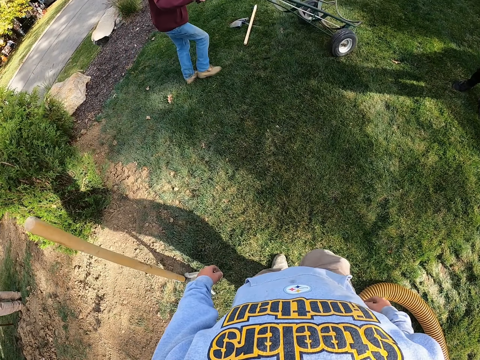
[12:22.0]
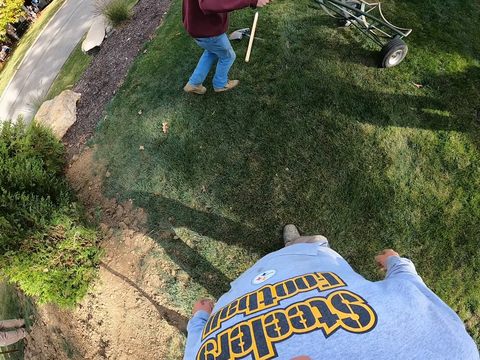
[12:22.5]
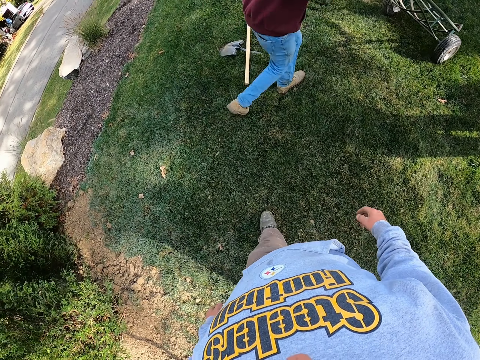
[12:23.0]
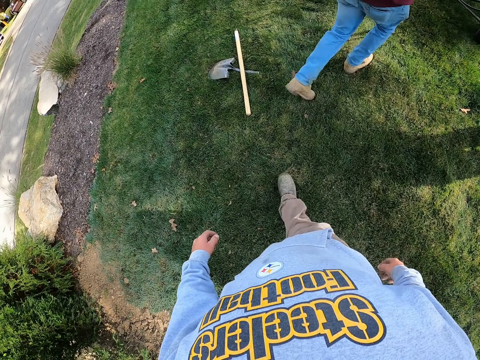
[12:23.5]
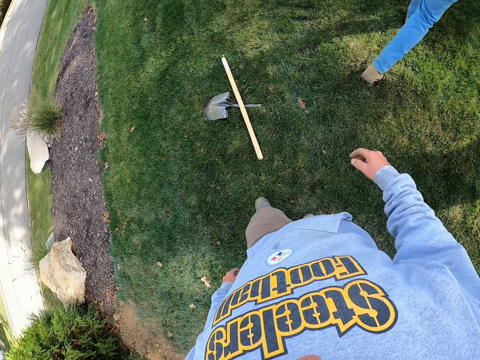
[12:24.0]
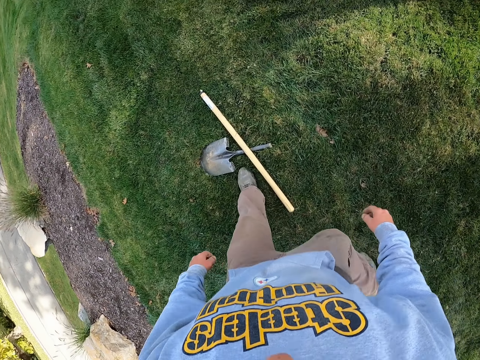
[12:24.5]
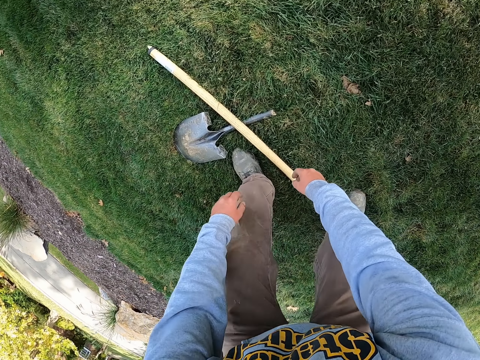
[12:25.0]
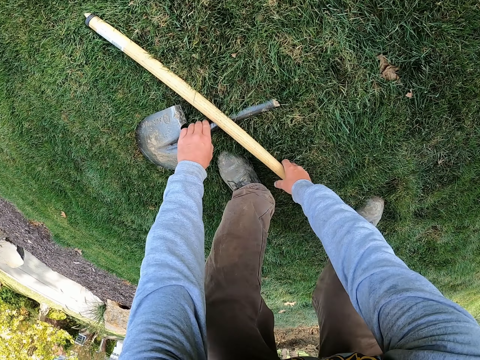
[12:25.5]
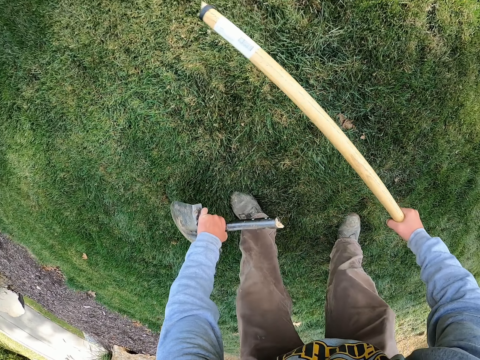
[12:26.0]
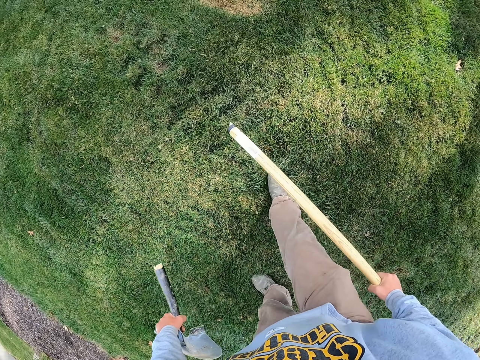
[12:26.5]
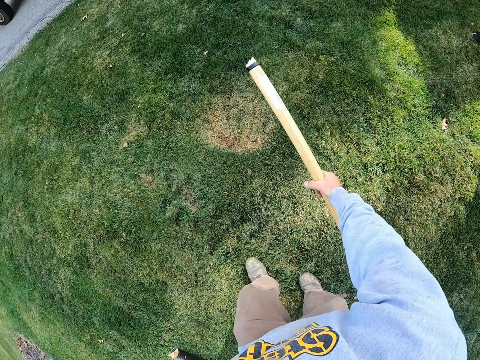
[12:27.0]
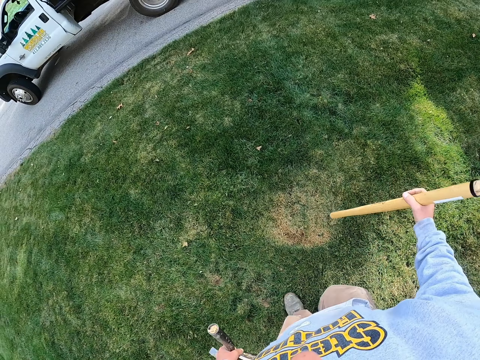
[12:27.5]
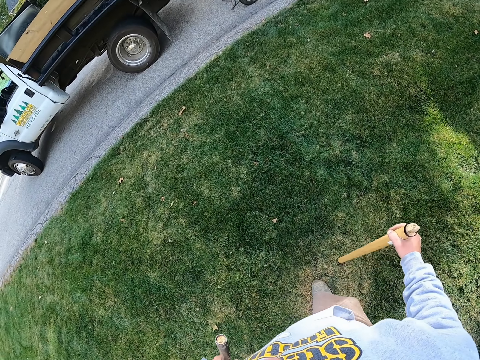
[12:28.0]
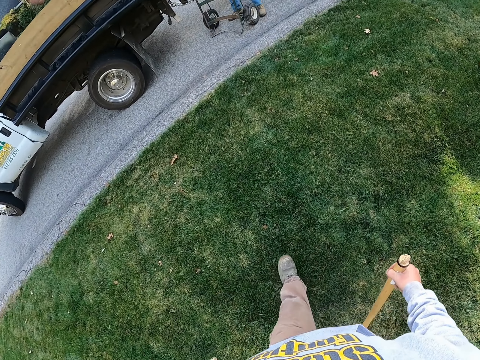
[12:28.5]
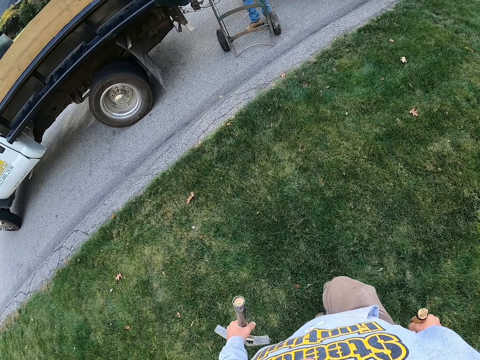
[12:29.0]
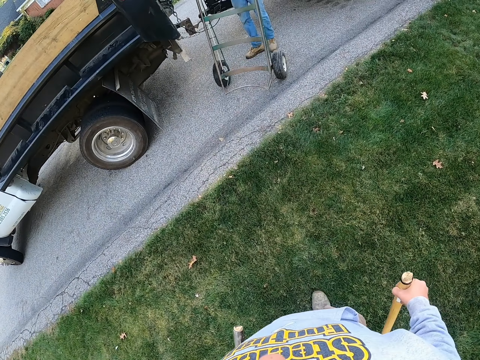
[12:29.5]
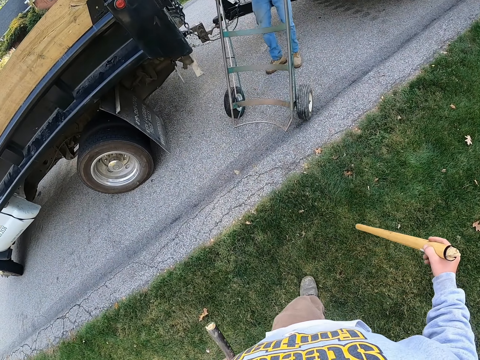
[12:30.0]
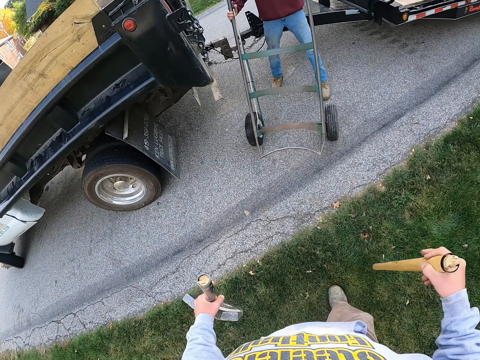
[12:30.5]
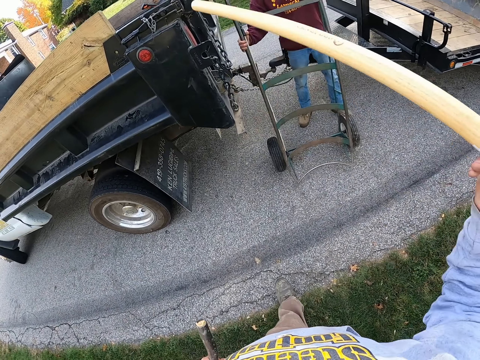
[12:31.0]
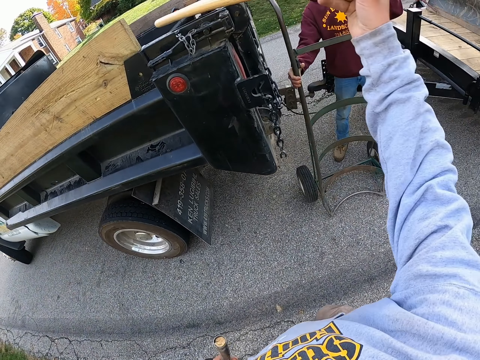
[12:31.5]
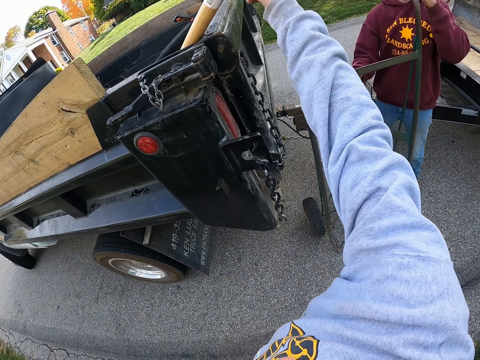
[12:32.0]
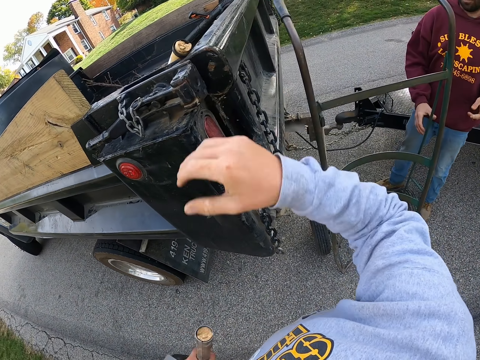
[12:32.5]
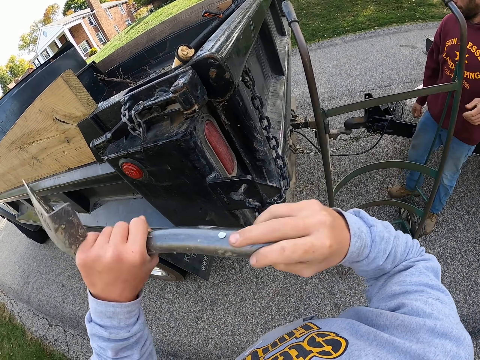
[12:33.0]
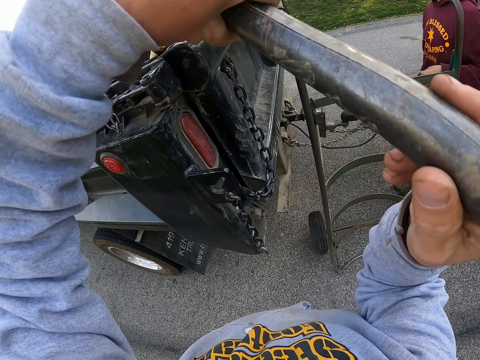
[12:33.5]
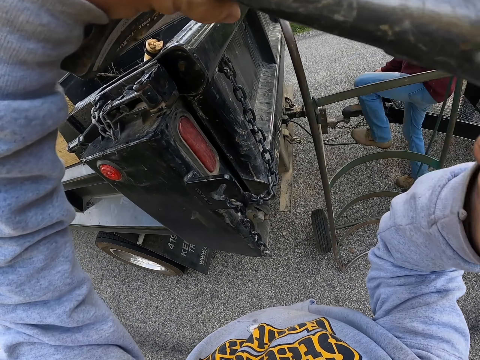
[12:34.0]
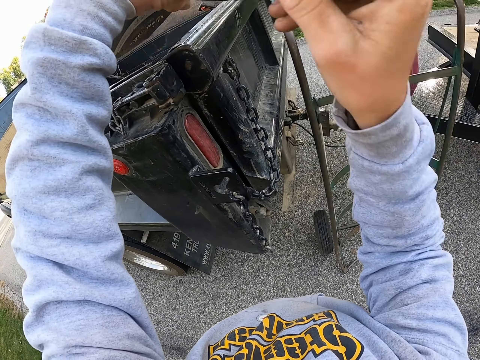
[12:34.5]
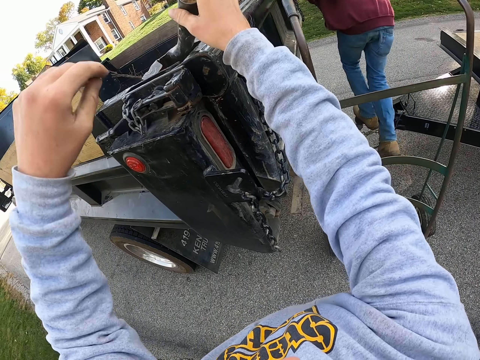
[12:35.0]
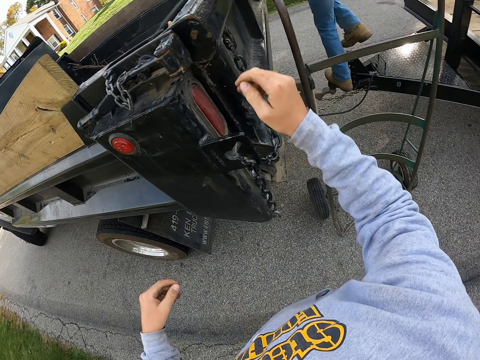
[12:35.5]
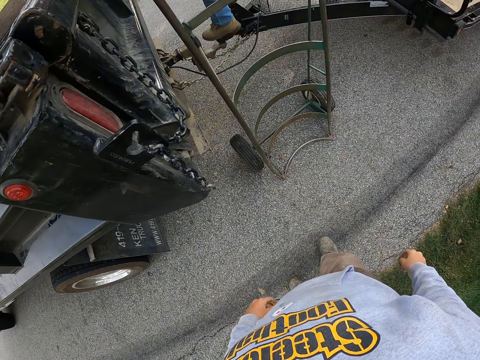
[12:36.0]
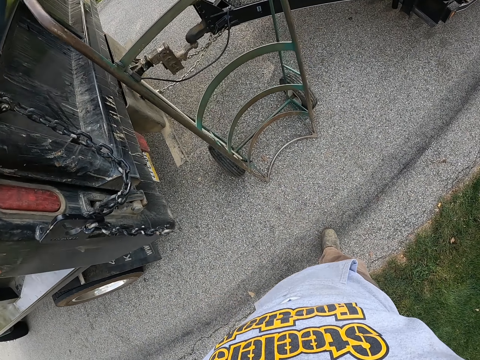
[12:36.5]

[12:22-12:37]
The camera wearer walks in the garden. They bend, take a handle and a shovel blade from the ground, stand, and walk around the garden. They put the handle on the truck. A man releases the cart. The camera wearer puts the shovel blade on the truck. The man climbs on the truck.

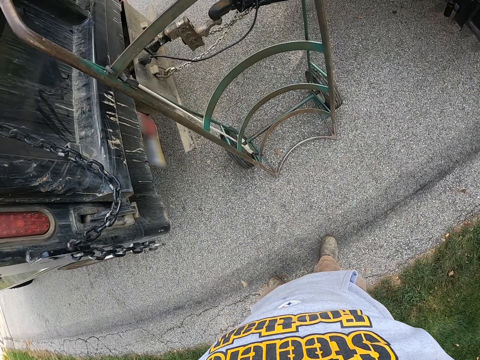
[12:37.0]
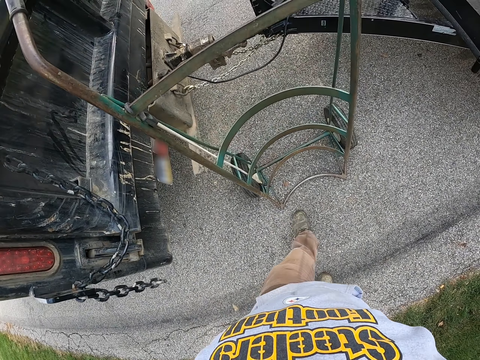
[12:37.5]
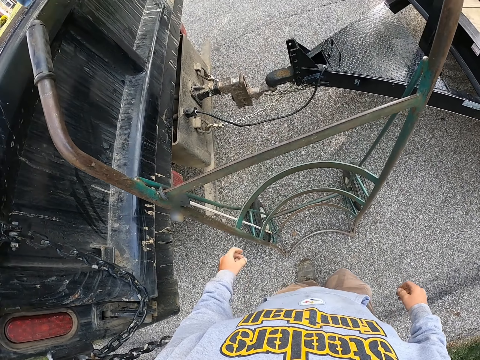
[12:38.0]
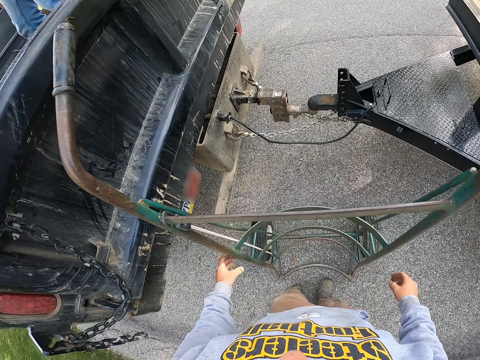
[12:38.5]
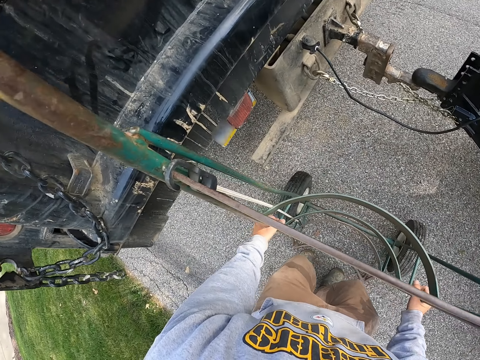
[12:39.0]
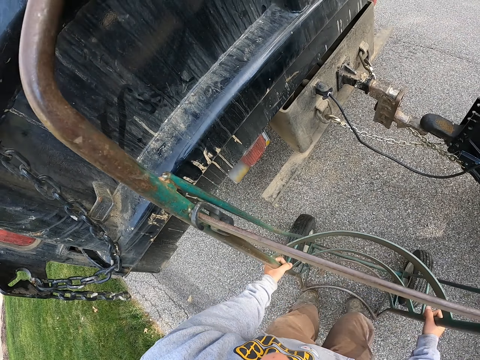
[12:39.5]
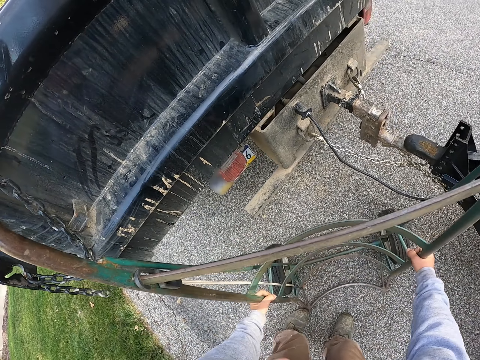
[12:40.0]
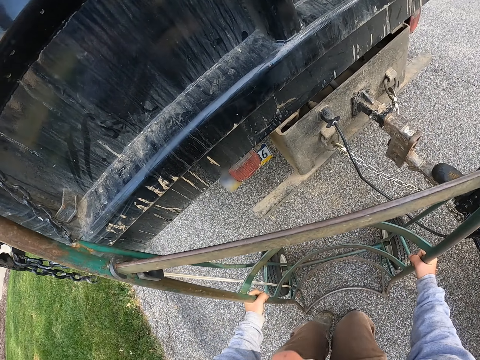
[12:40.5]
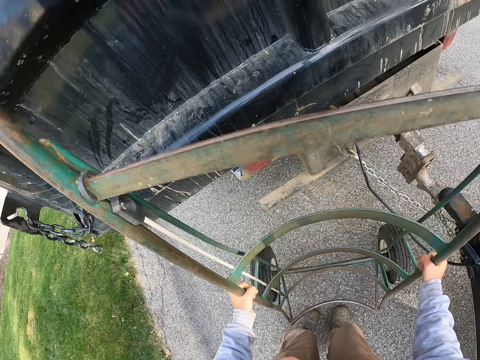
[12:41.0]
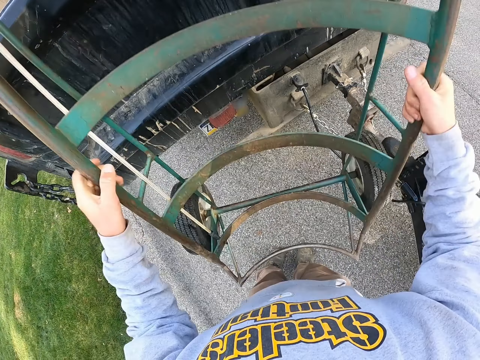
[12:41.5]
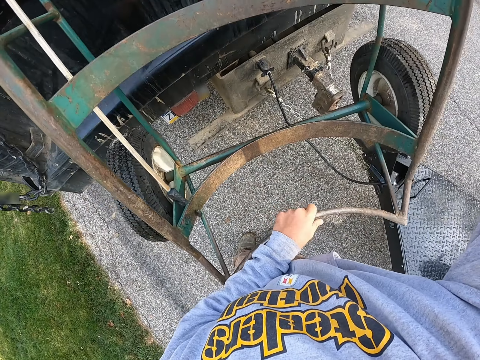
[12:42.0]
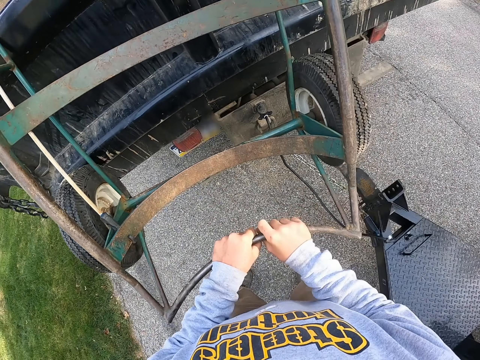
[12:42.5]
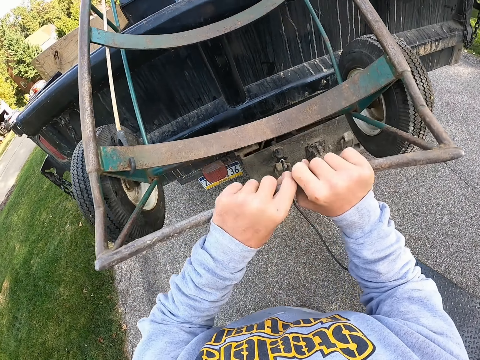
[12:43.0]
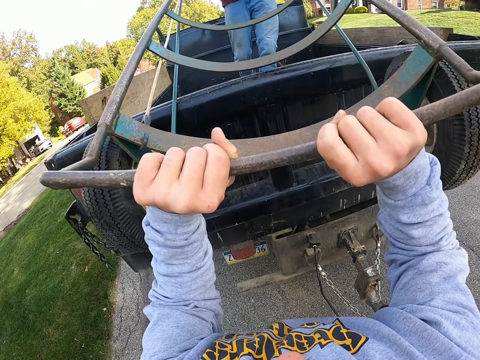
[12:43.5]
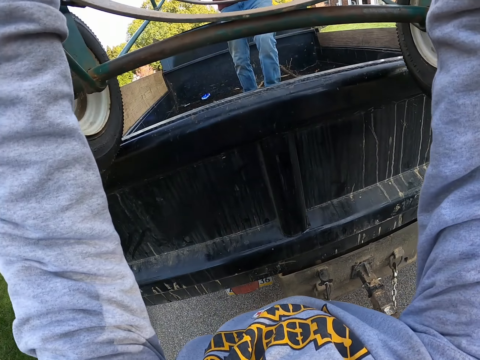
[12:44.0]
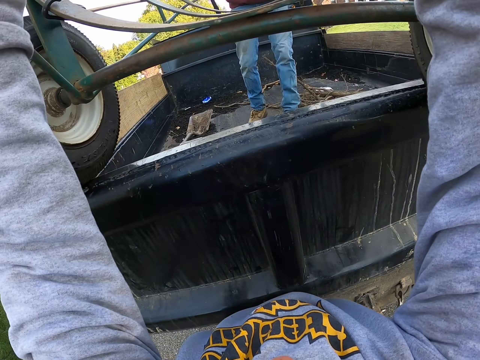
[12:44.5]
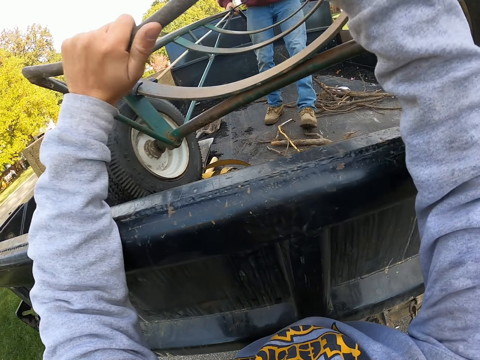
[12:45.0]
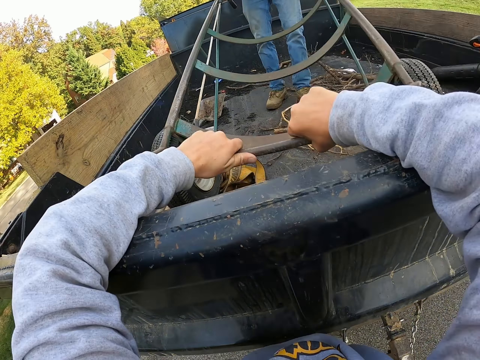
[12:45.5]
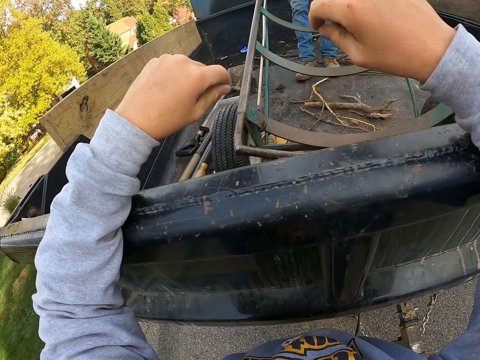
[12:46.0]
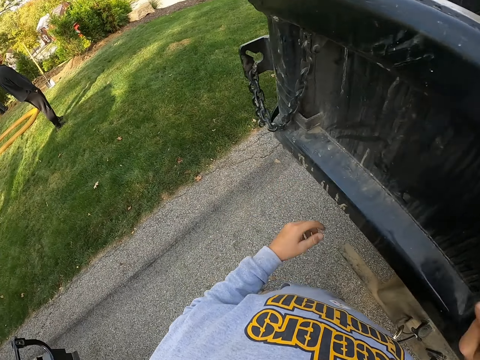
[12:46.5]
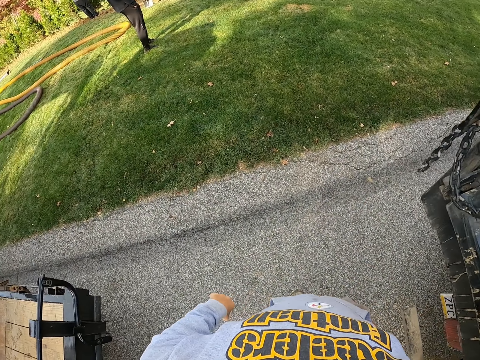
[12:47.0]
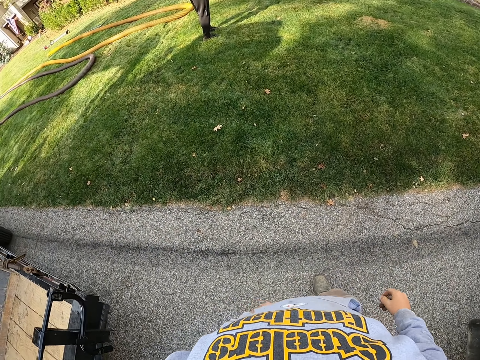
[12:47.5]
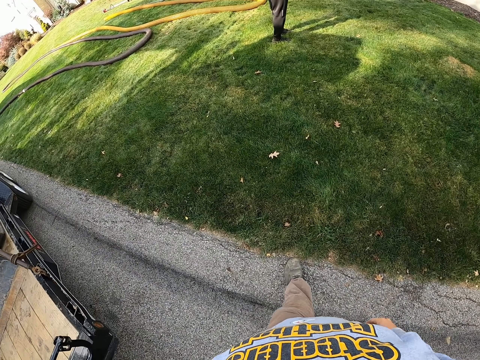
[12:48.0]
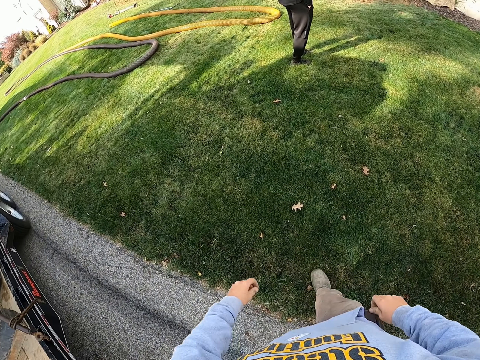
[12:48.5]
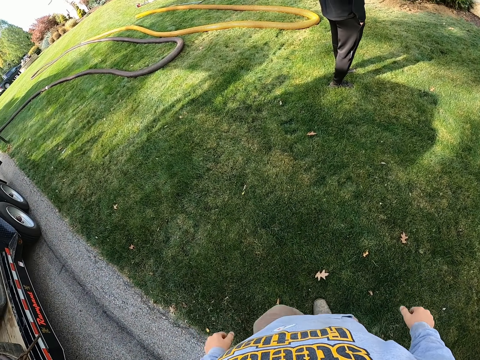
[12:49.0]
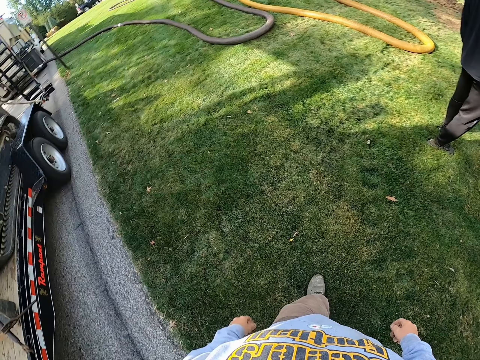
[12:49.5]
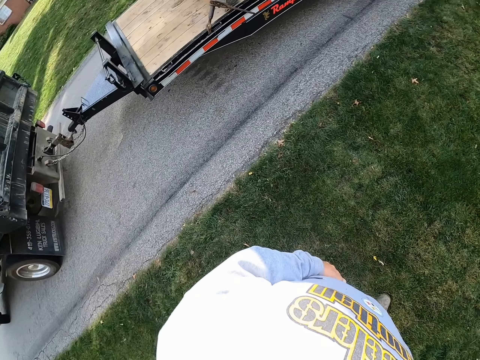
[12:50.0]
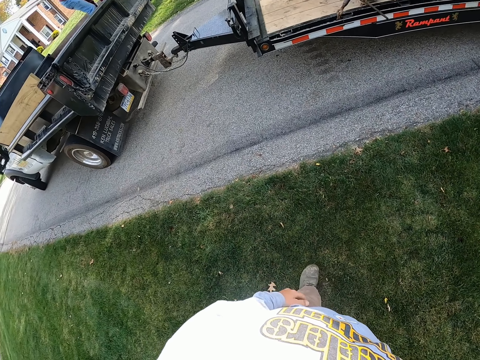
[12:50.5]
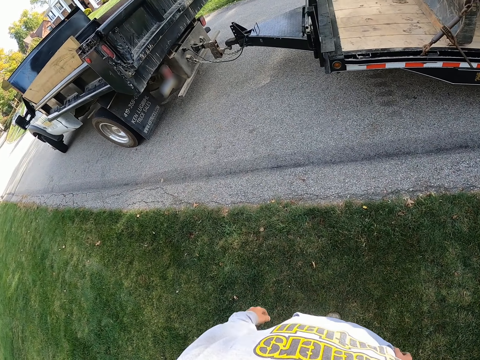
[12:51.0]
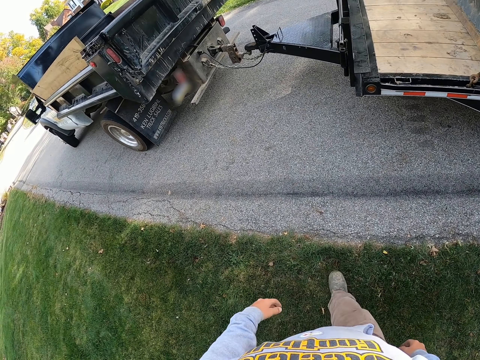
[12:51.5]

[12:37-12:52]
The camera wearer walks on the road. They lift up the hand trolley or cart. A man pulls the cart in the truck. The camera wearer puts the trolley on the truck. They release the cart, look at another man, look at a third man, and walk around.
